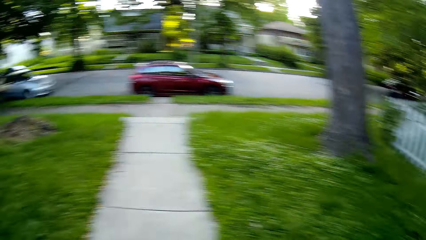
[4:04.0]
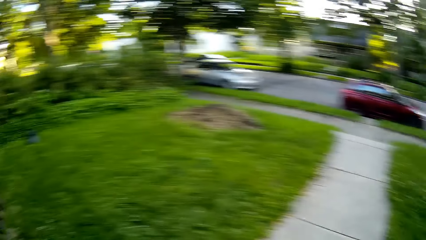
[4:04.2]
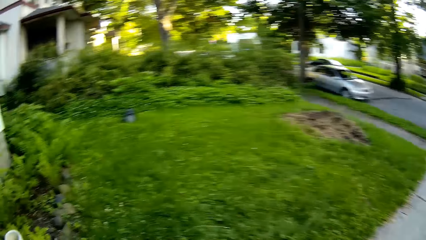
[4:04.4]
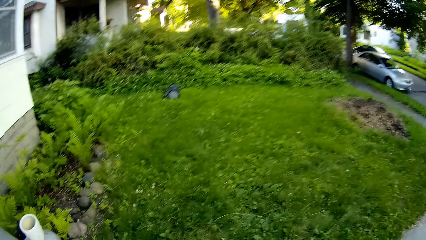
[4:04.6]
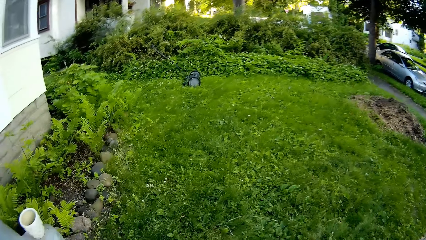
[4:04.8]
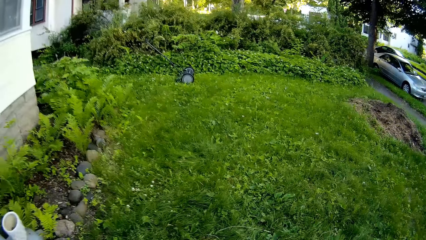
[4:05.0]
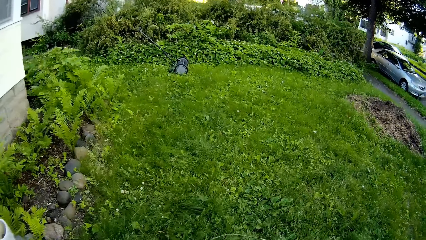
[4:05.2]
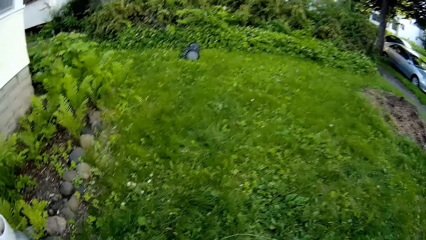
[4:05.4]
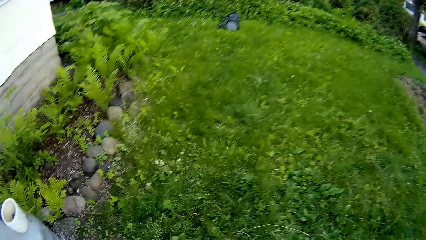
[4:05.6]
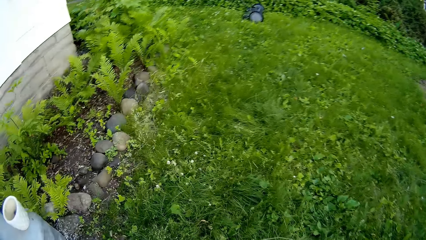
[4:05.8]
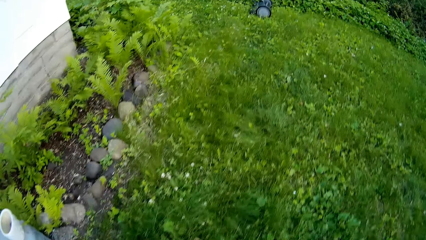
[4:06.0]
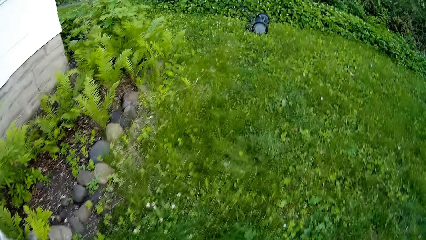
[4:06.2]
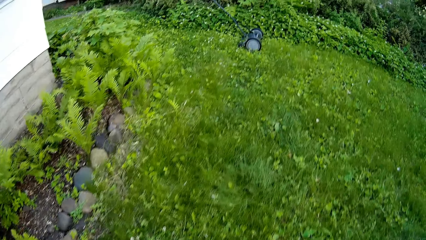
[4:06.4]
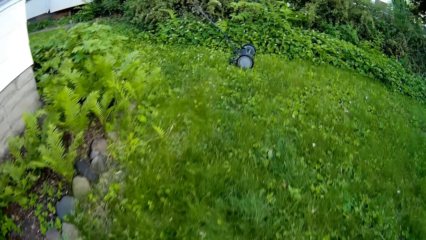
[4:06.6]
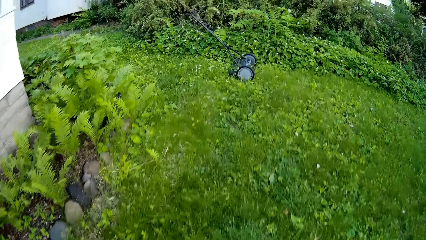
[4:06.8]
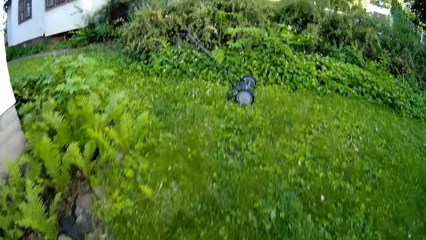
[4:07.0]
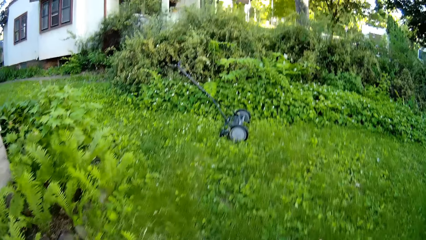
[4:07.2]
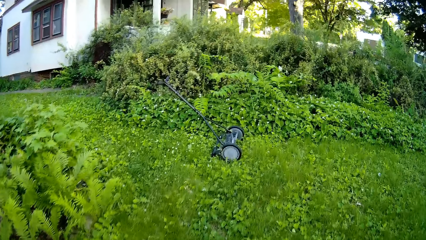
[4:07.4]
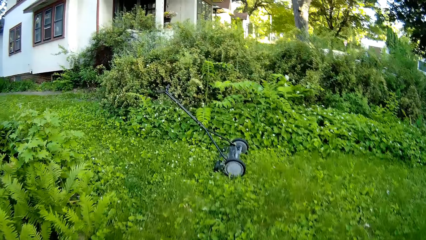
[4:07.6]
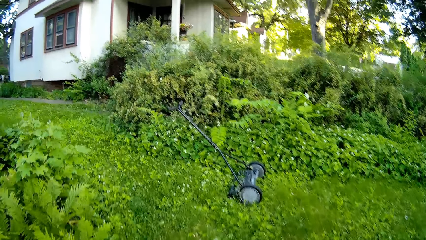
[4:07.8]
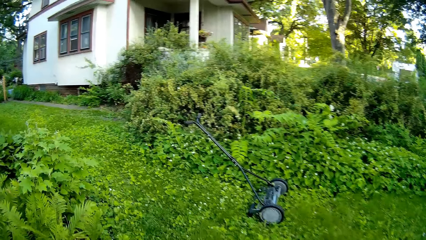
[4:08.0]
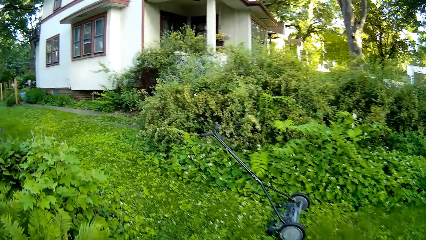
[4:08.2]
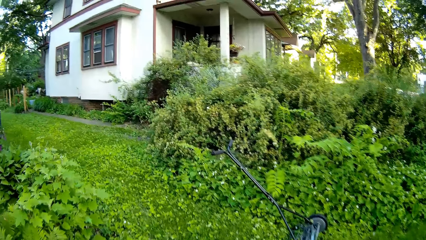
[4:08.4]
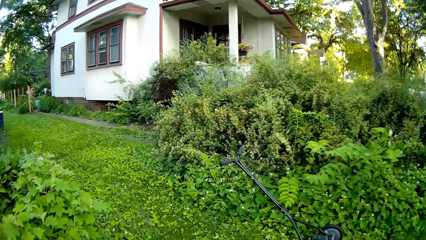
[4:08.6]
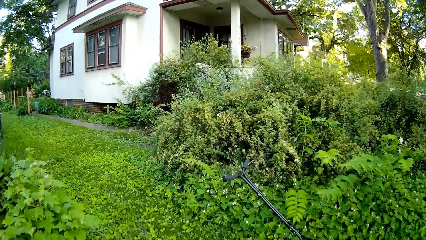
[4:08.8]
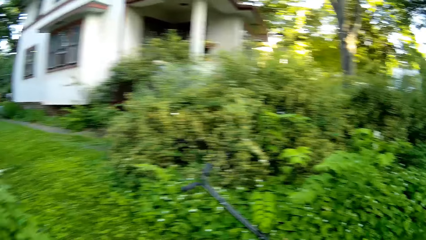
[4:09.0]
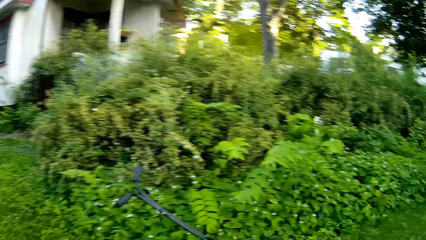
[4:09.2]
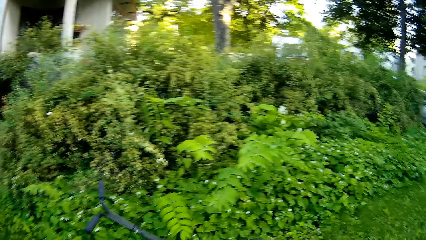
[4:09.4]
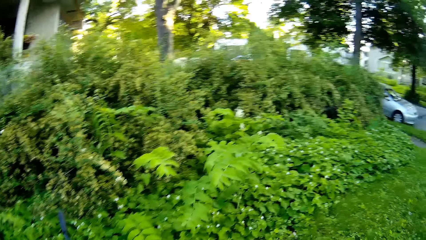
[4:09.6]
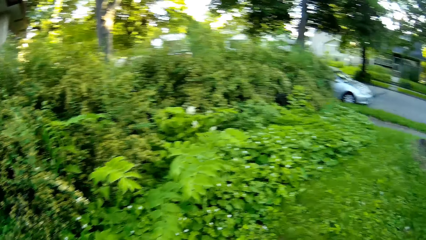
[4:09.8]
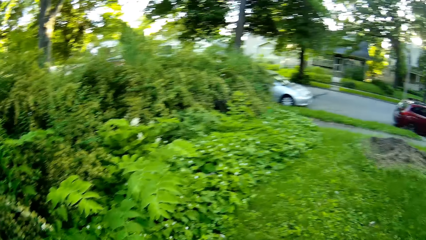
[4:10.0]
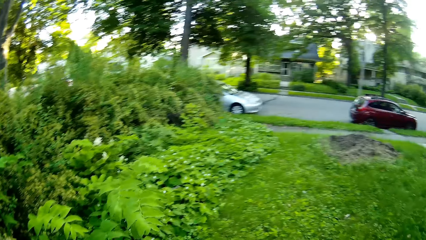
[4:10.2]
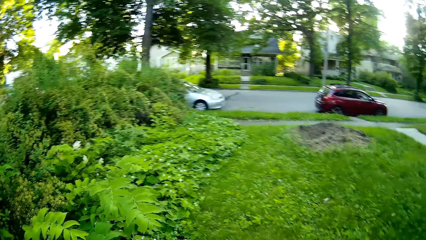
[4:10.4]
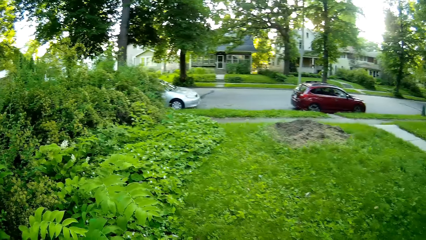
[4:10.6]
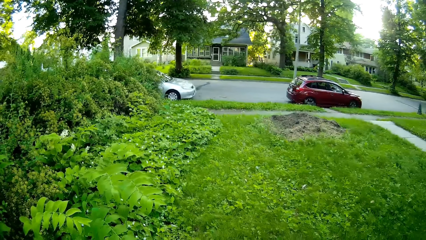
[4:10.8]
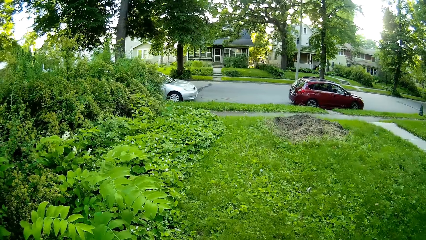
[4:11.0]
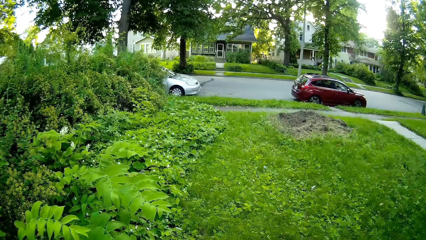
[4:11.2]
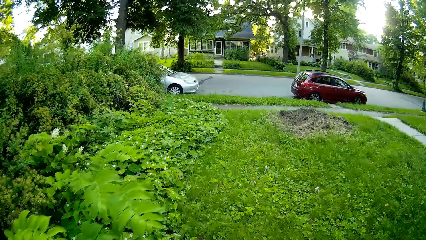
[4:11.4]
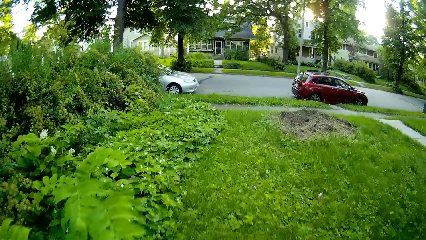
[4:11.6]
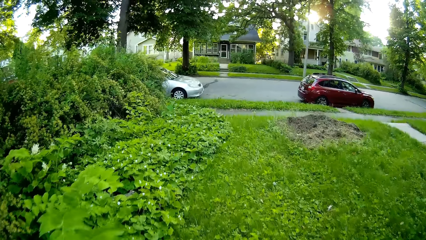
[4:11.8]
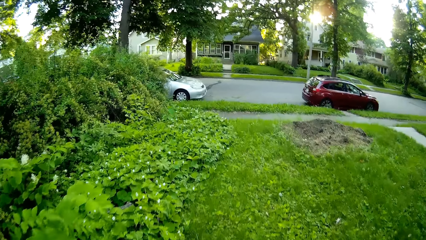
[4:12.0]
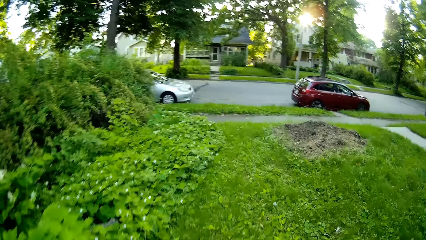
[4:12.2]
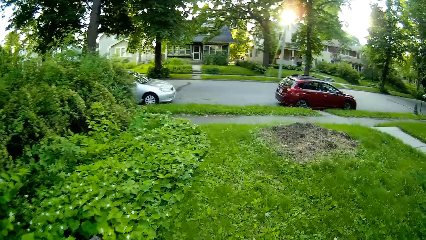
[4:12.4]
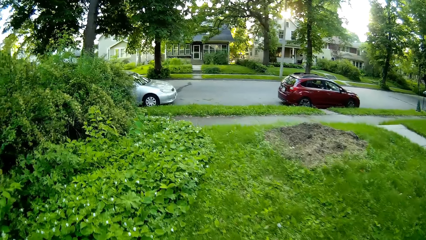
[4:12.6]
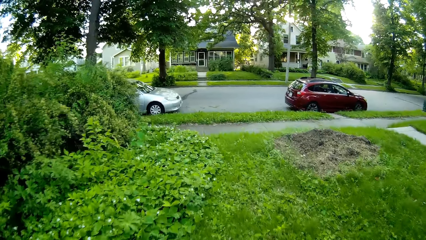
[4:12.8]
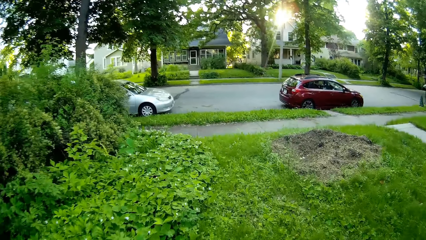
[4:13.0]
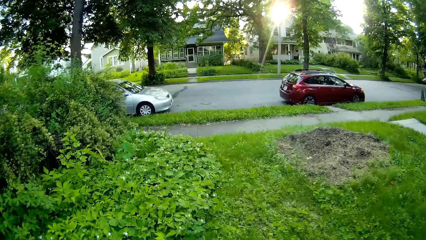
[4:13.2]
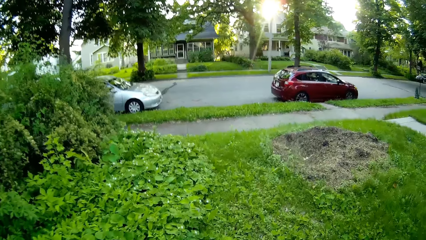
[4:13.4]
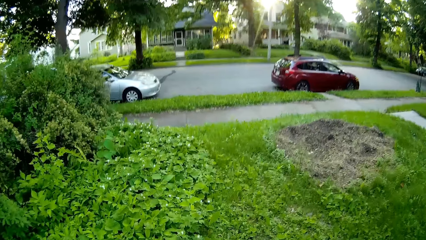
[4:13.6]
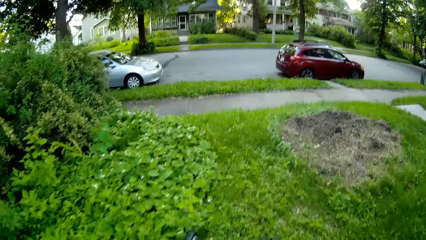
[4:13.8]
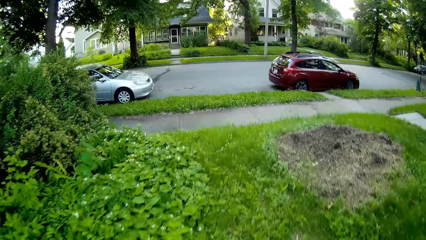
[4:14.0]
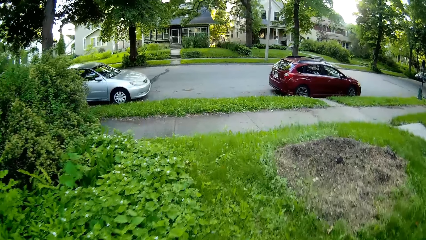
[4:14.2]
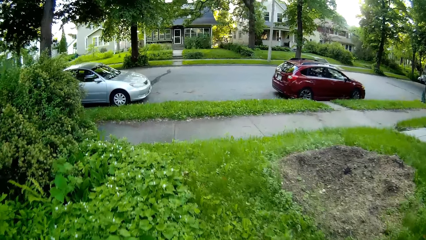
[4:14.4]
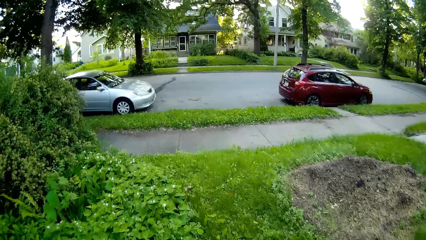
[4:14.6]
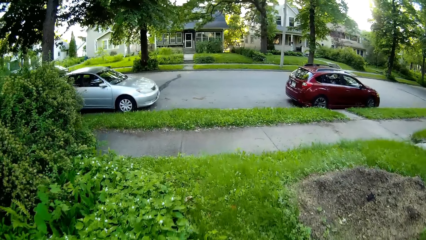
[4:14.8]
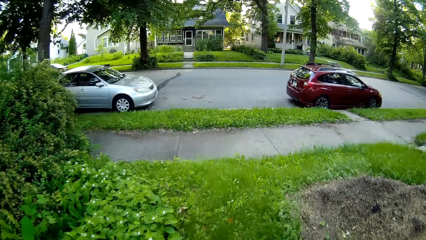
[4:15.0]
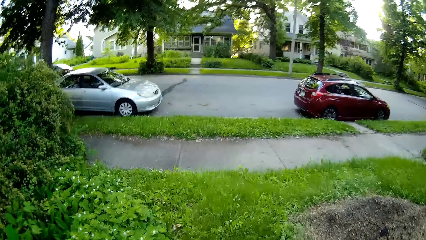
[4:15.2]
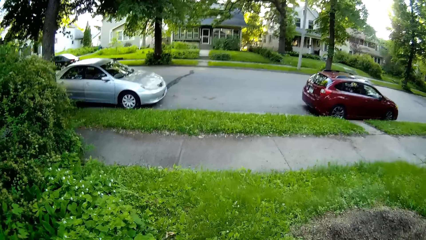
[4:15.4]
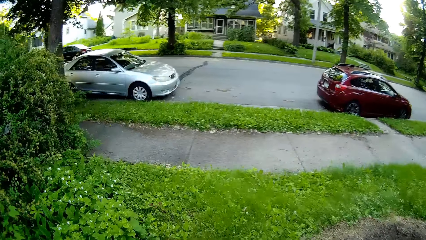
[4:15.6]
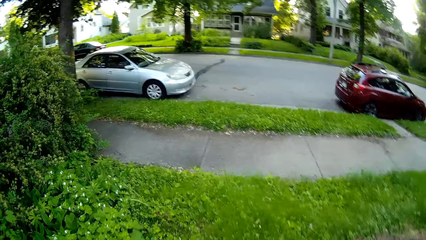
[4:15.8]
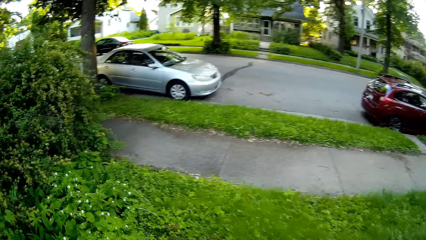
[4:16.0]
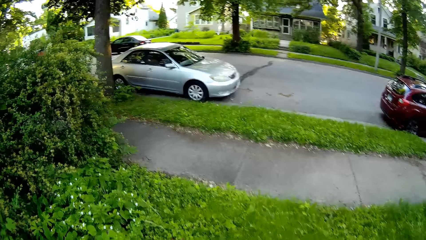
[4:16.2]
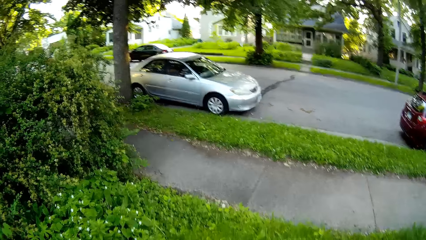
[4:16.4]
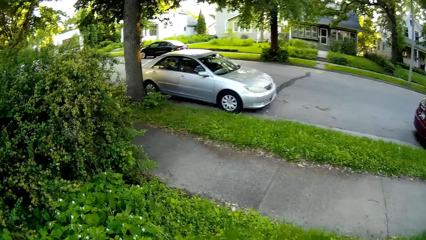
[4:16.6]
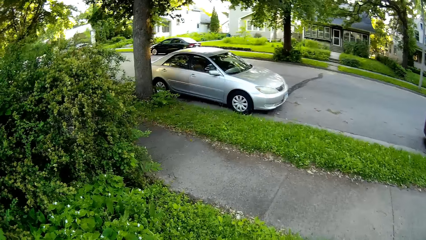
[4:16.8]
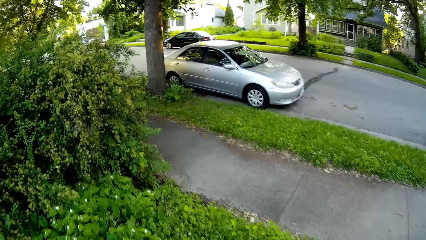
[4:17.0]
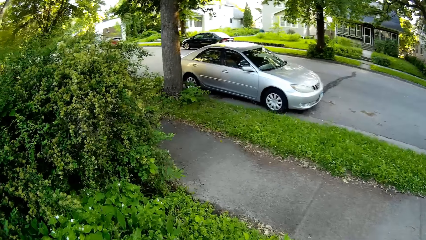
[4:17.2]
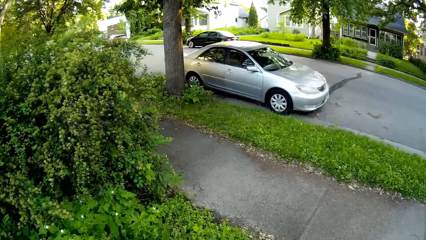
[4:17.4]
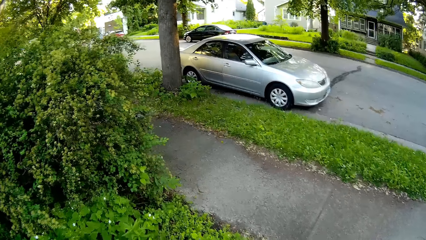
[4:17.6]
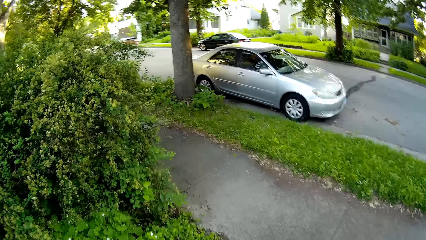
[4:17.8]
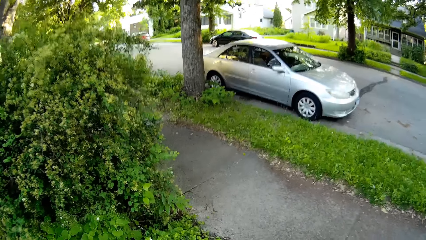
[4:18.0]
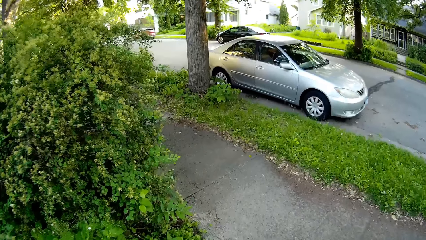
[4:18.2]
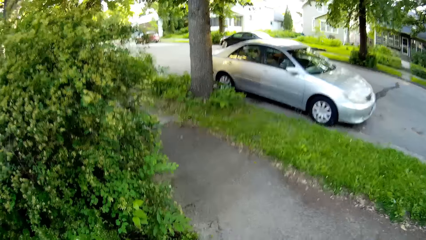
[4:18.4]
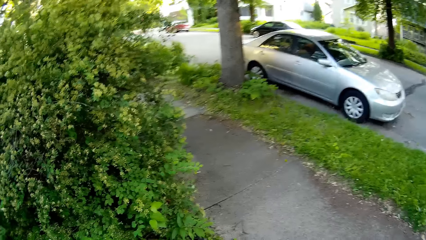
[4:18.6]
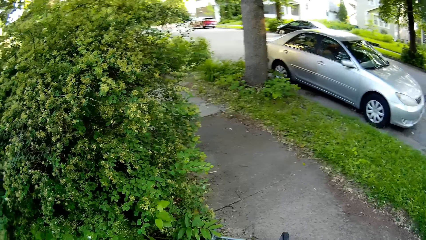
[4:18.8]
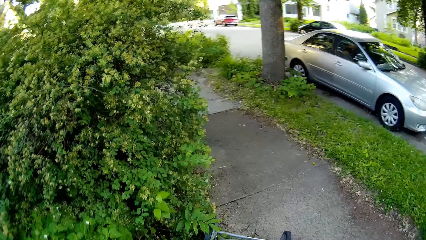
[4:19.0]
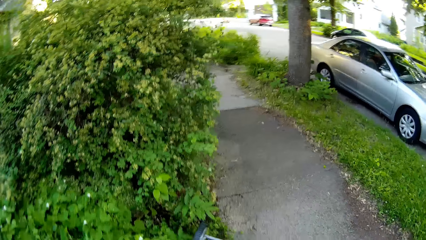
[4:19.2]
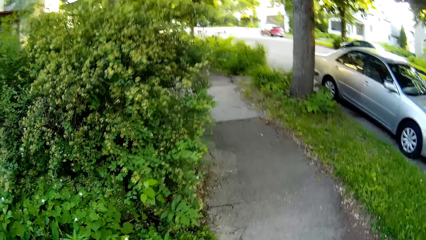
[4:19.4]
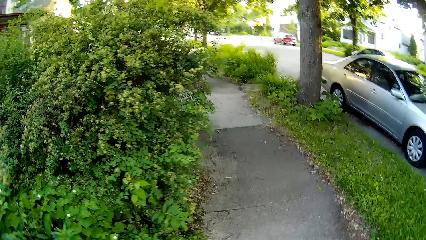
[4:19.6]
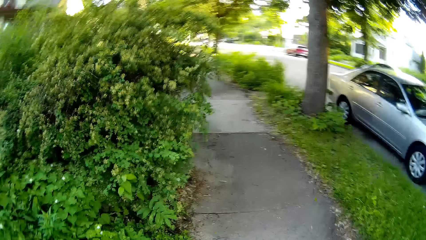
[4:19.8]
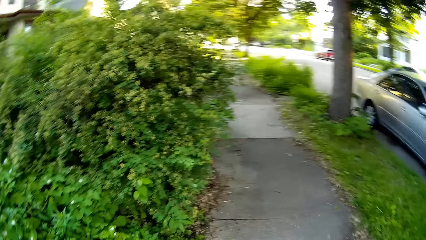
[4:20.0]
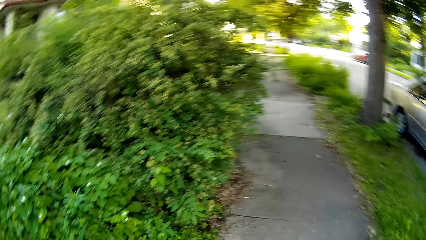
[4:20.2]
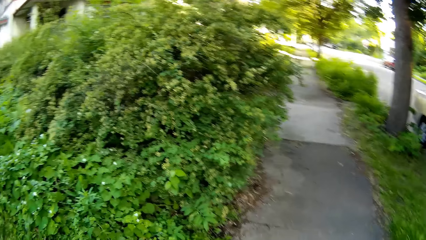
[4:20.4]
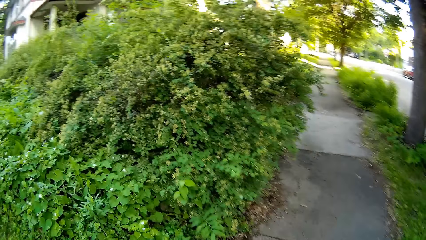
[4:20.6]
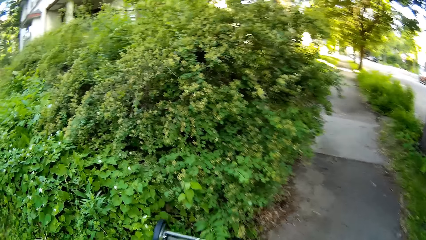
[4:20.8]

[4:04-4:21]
The camera wearer walks on the lawn towards a lawn mower. They cut the shrubs with a brush cutter.
